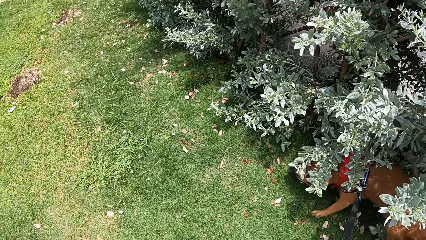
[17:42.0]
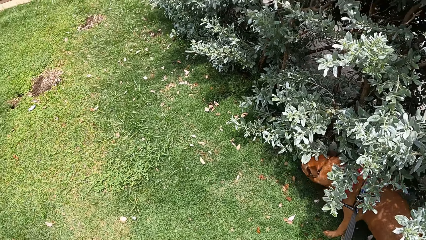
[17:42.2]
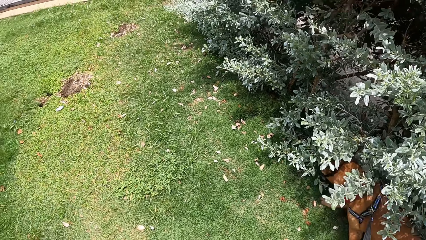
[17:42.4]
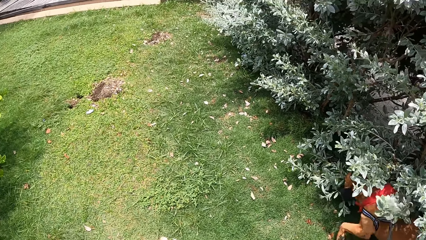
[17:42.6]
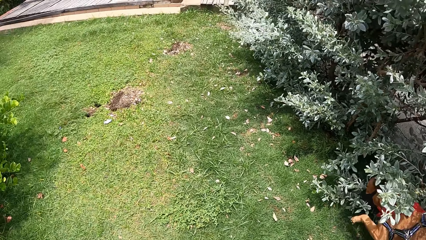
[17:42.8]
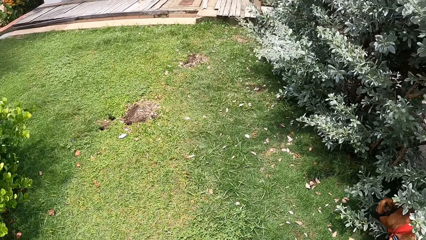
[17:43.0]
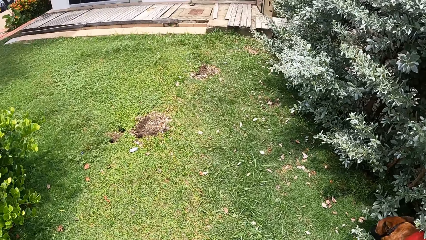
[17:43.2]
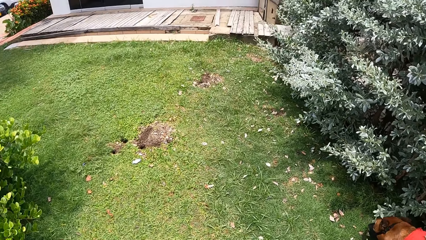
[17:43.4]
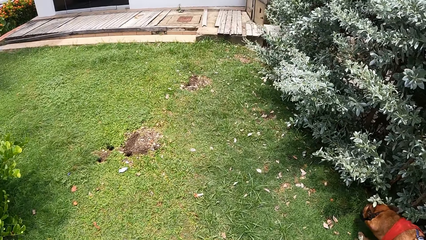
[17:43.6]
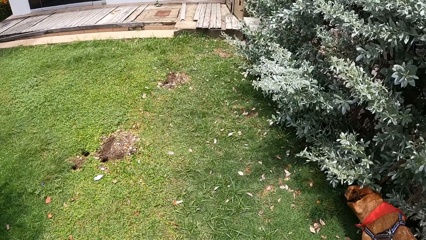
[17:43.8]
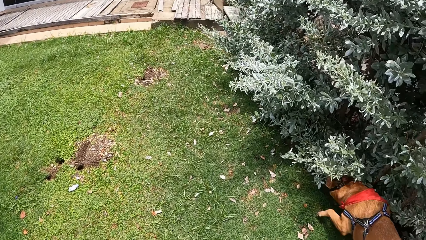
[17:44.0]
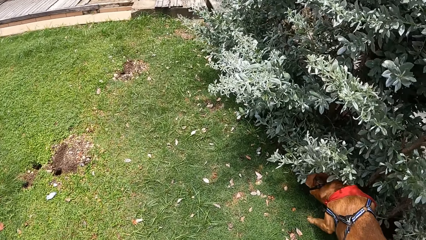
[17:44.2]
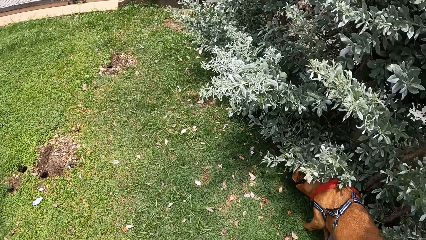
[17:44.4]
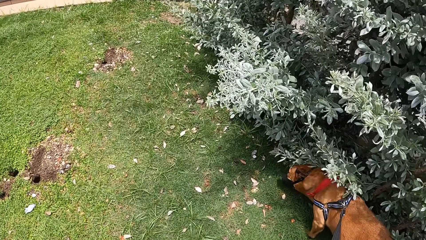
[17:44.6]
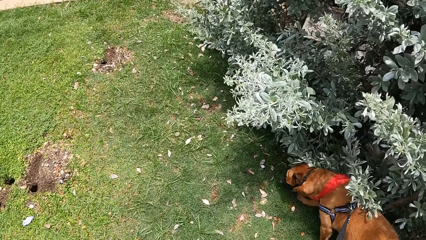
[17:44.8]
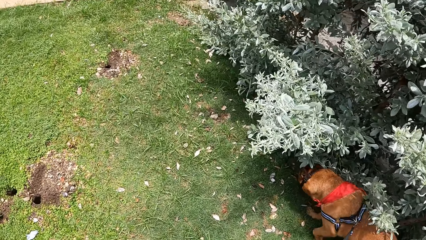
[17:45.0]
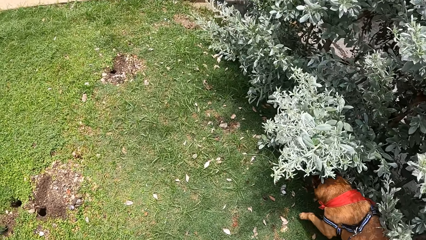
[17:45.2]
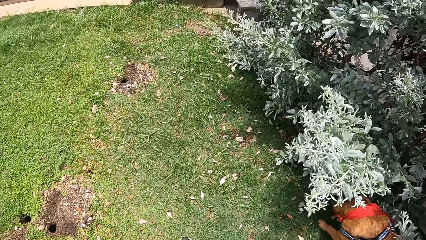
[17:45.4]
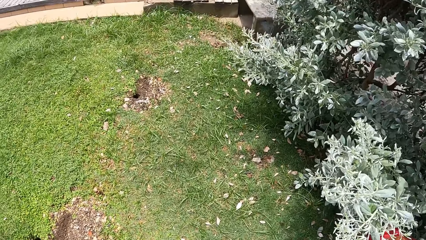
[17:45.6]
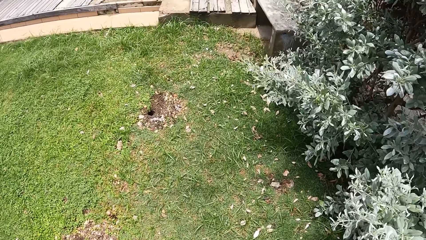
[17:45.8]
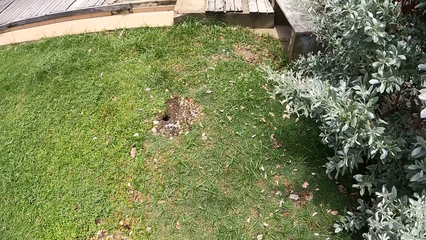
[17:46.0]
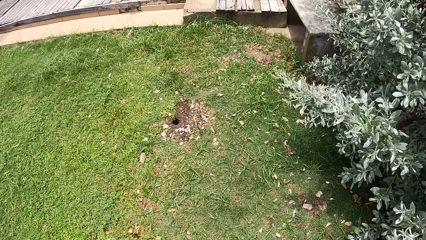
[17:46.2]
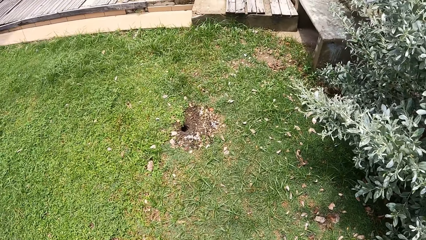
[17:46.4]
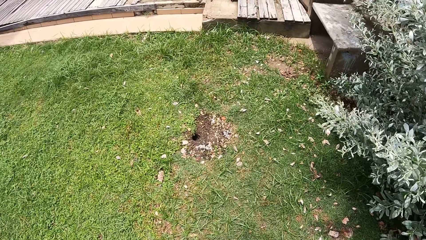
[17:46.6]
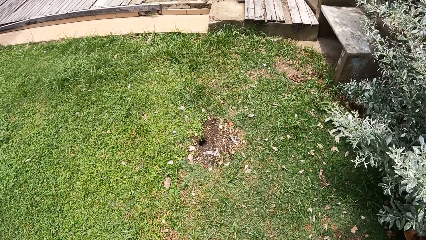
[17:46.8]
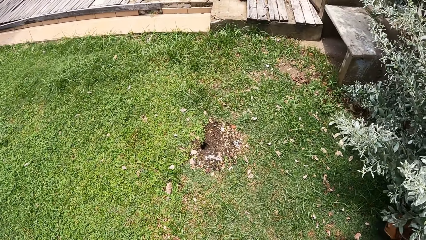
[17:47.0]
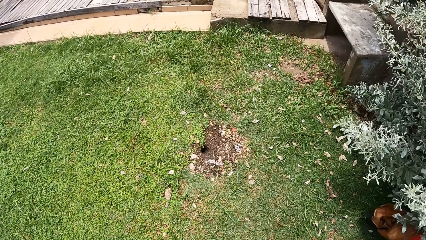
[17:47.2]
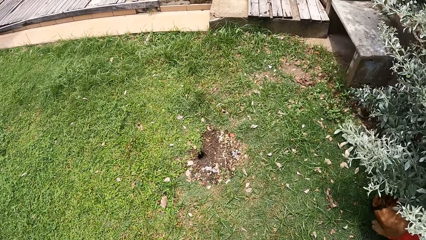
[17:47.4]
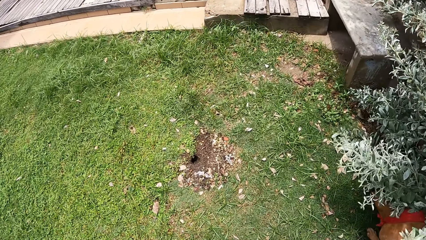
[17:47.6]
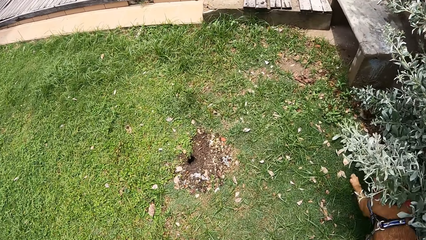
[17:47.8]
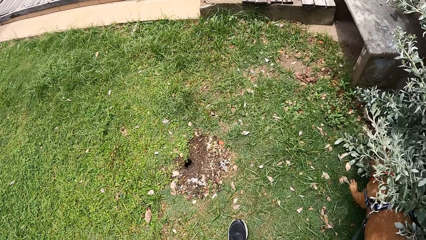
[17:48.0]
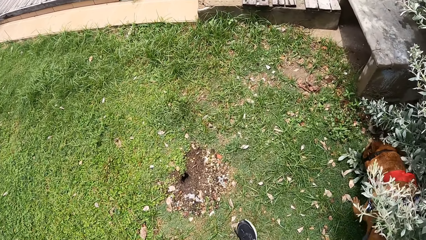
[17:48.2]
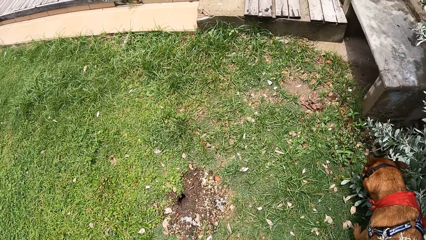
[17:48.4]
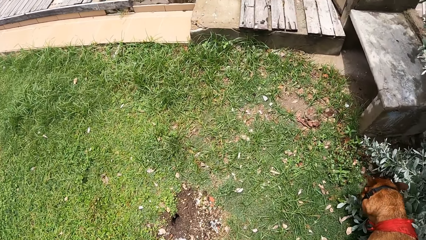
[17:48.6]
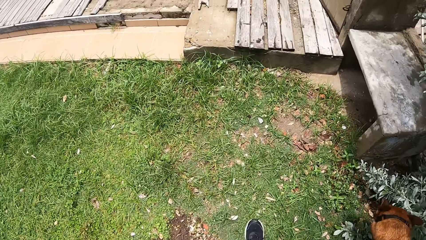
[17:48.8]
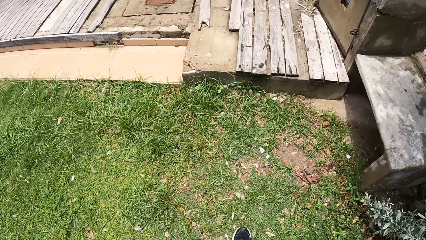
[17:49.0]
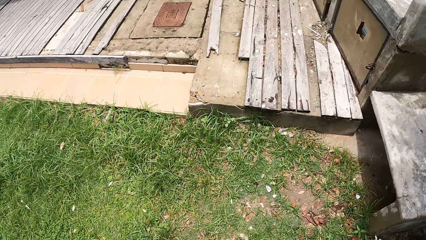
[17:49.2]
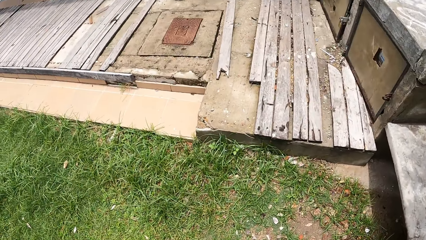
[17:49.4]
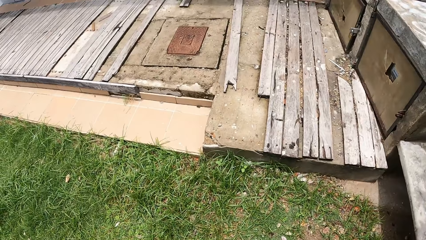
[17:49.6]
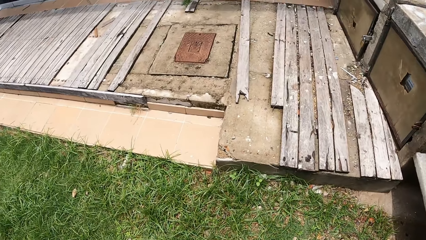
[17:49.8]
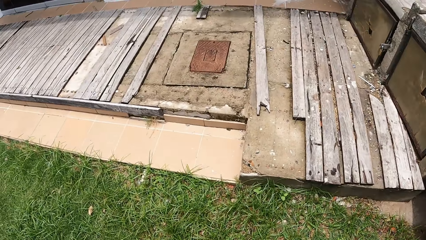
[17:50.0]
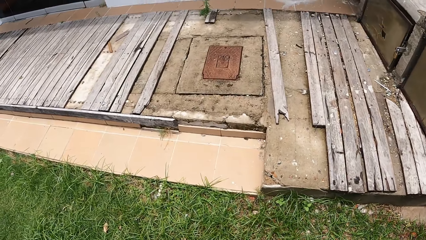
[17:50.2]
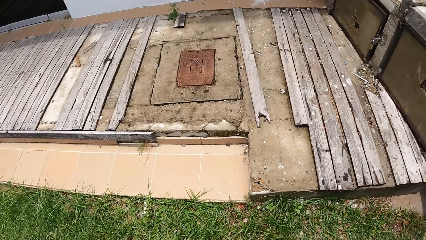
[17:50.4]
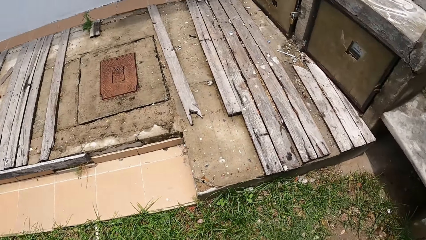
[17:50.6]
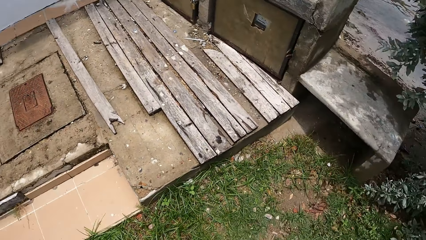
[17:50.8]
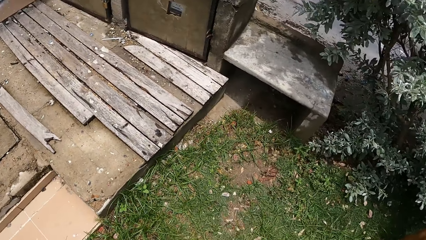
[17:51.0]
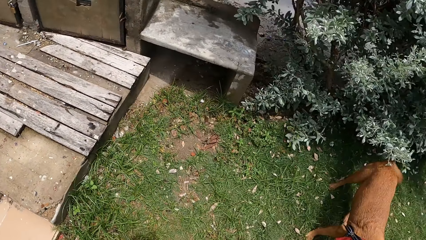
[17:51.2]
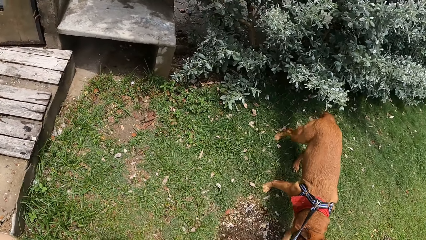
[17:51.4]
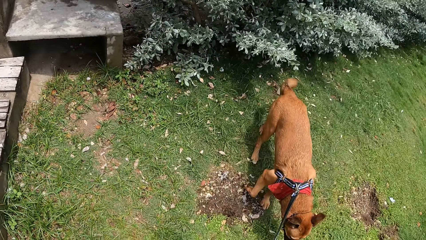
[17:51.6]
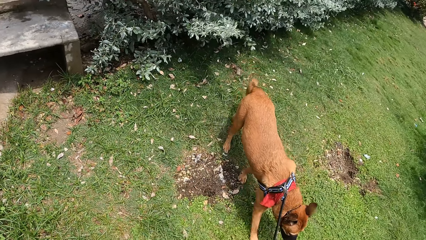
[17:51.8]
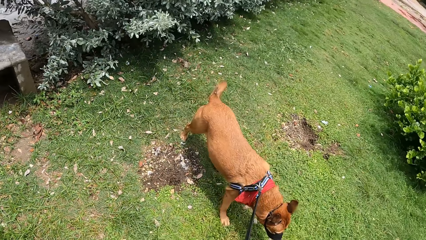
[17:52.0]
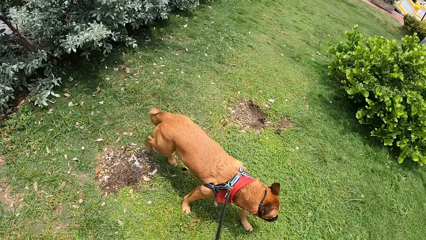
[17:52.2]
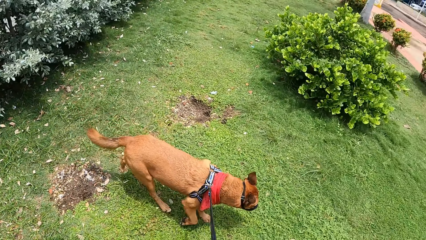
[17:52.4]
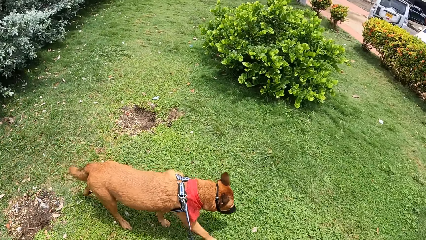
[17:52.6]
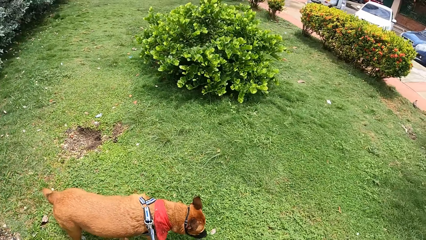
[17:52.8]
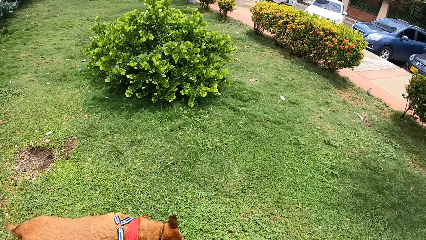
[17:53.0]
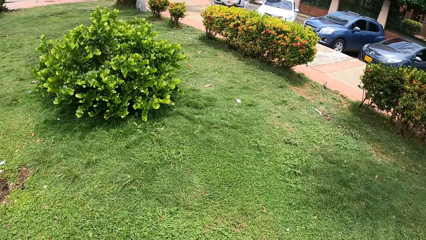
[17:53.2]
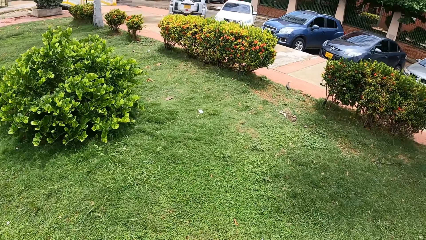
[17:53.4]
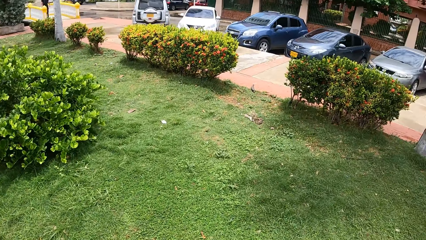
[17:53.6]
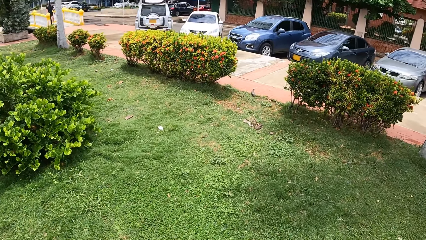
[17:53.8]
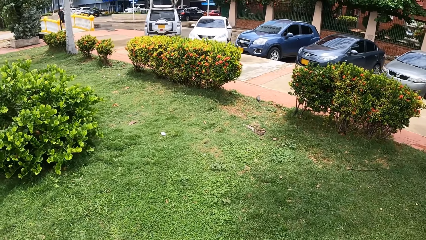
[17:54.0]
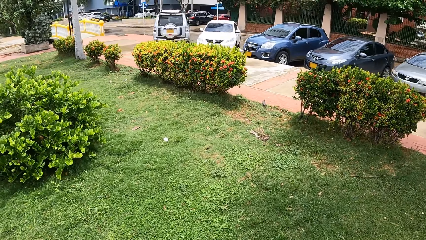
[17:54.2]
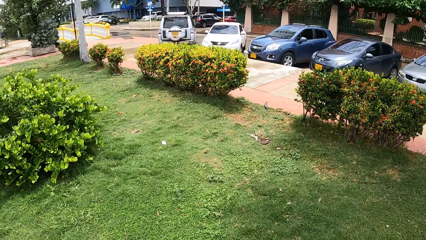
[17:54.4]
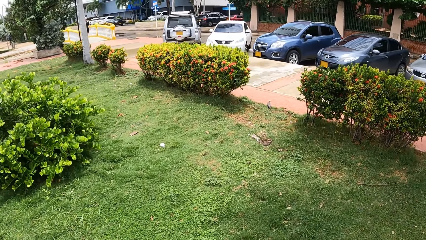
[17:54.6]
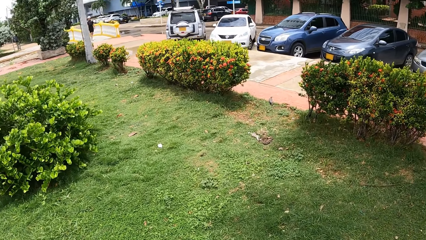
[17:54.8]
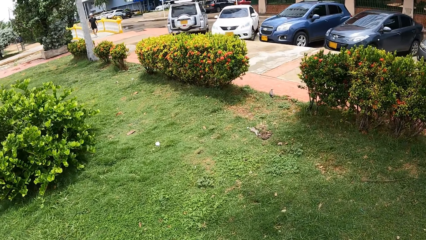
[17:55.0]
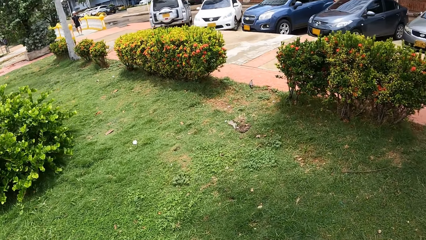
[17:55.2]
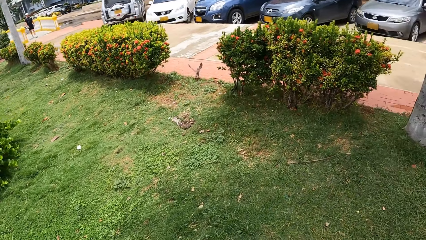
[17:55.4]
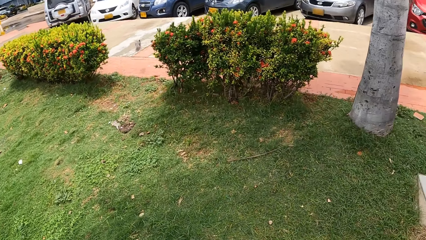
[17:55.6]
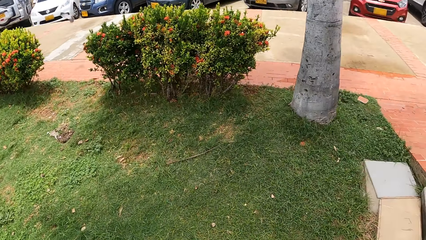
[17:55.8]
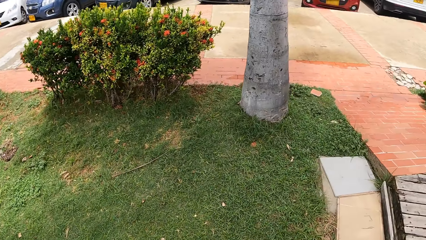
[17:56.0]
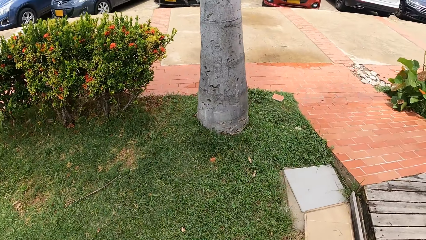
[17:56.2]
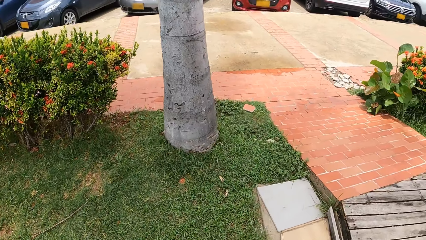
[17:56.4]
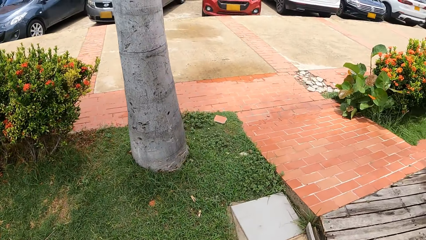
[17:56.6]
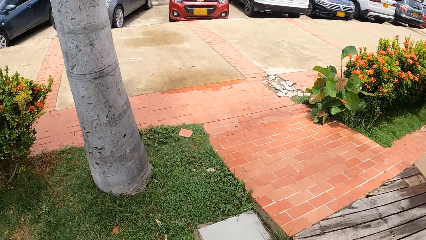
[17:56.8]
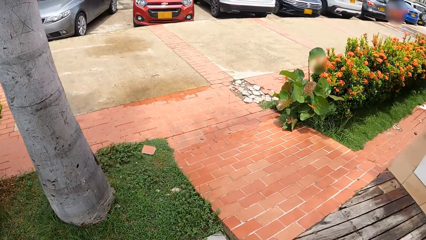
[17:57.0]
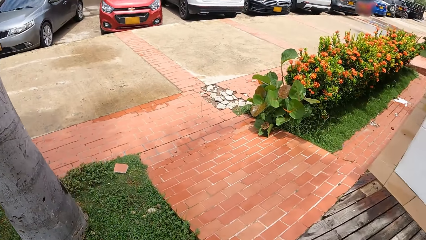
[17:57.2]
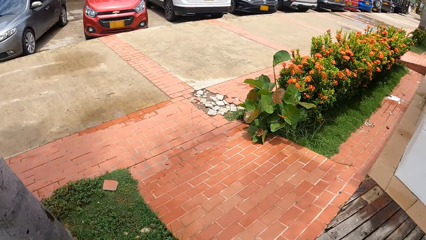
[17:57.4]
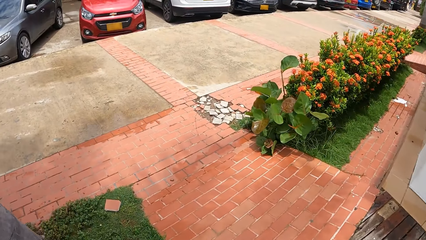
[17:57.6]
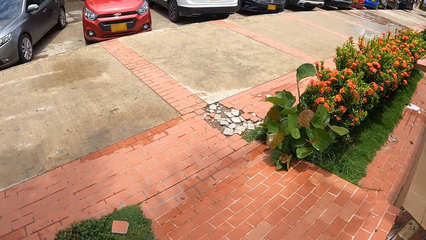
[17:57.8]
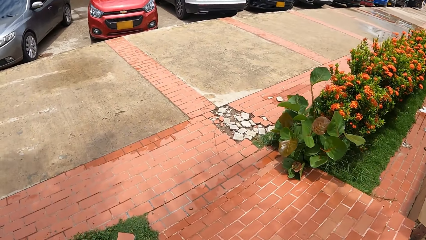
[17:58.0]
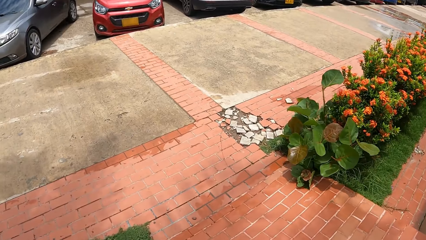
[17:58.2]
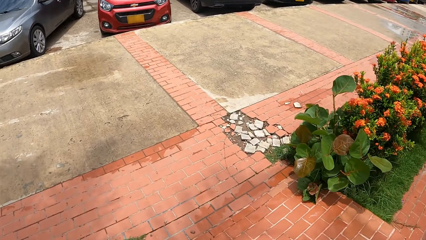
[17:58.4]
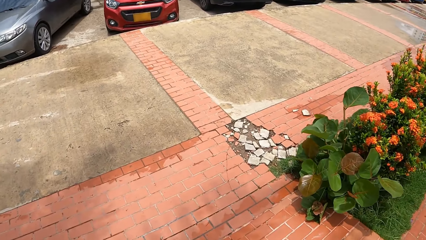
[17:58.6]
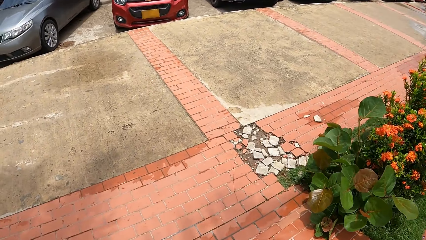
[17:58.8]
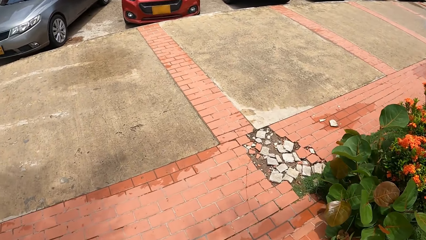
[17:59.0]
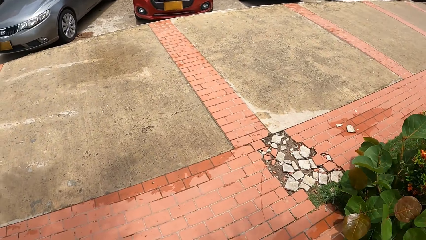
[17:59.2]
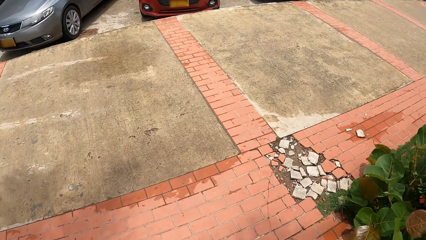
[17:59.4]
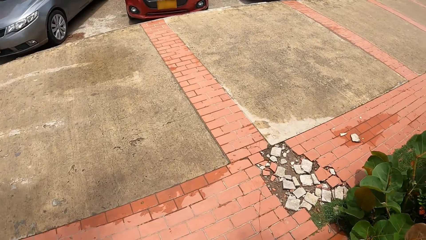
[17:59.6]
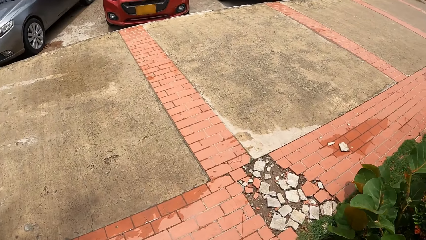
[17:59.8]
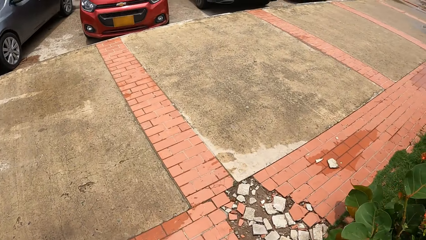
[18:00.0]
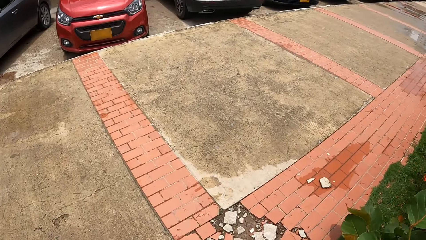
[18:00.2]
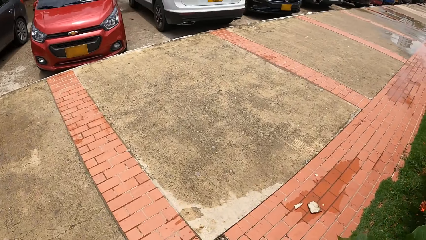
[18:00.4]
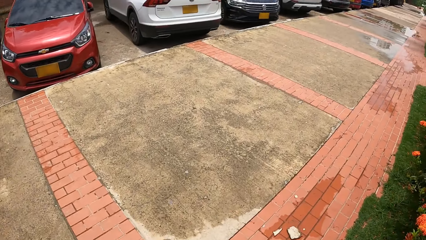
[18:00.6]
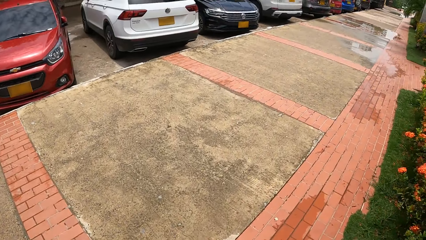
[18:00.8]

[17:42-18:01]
The camera wearer walks the dog on the road. They look around. They look at the dog. They look at the vehicles. They look at the flowers.
